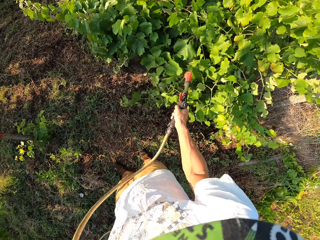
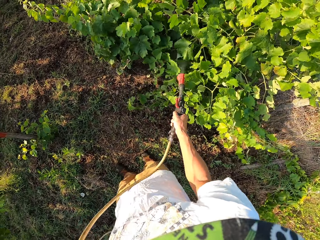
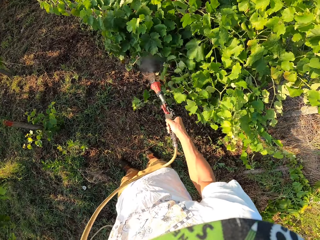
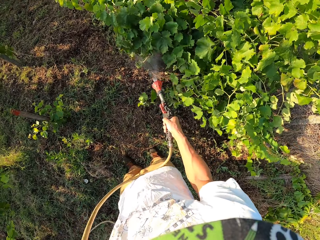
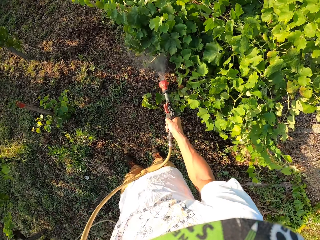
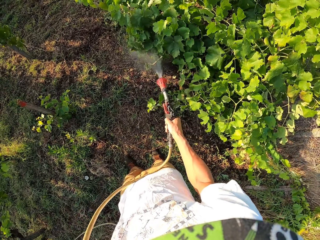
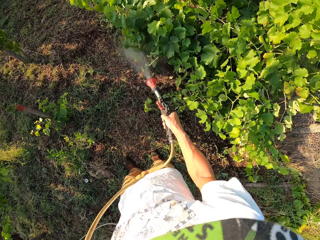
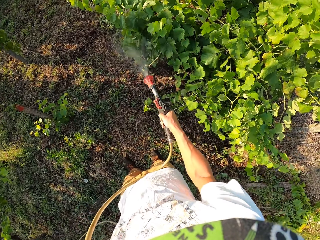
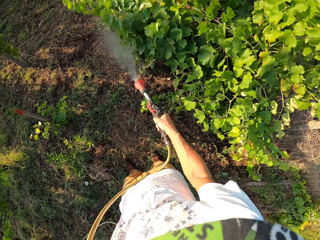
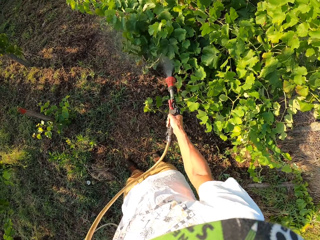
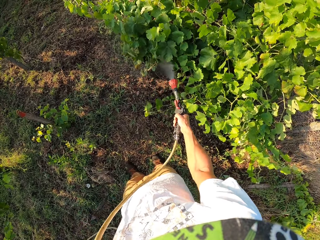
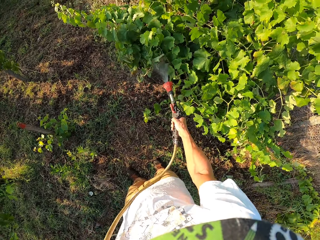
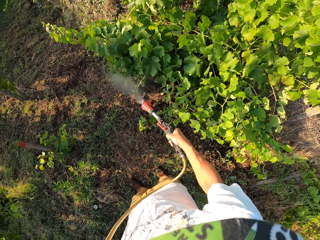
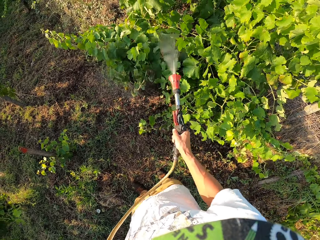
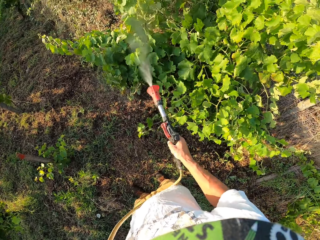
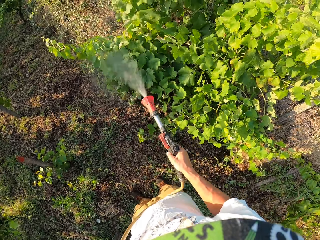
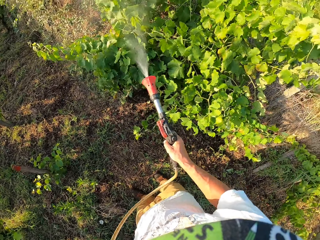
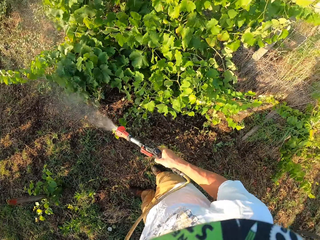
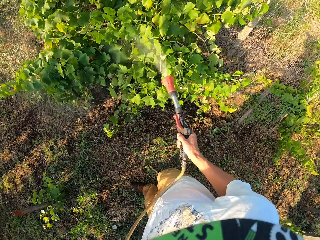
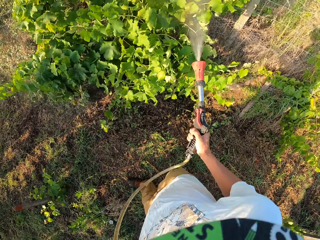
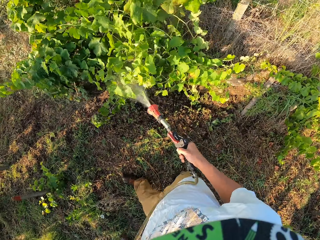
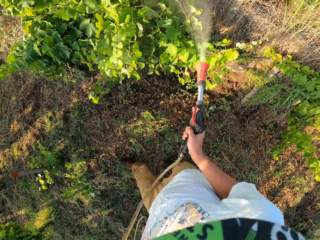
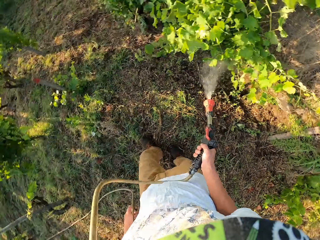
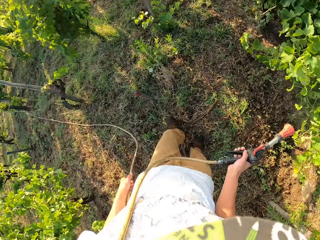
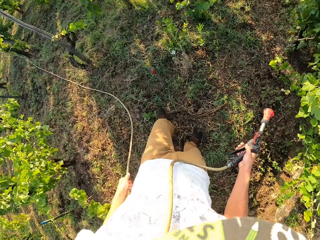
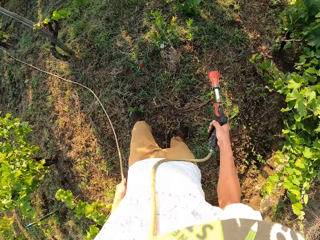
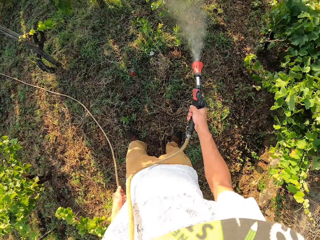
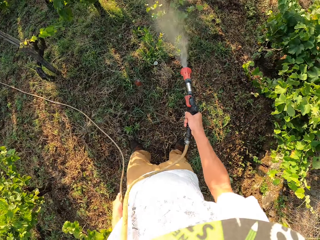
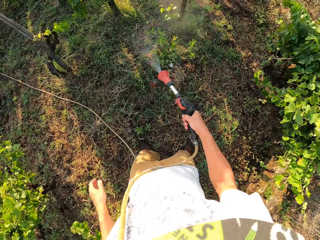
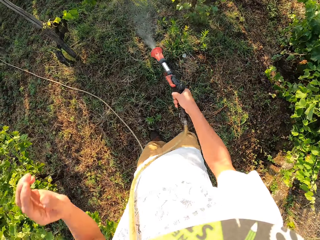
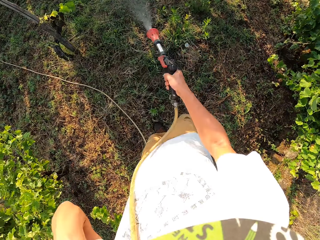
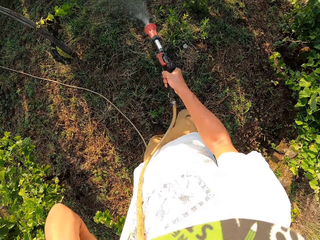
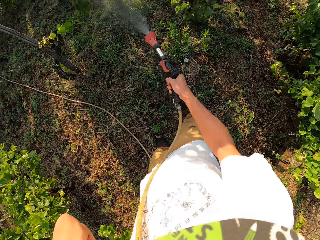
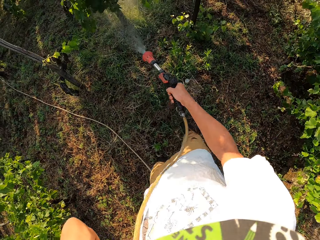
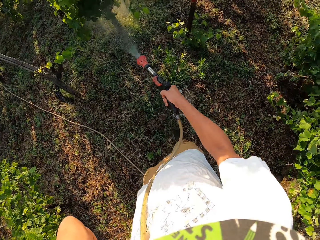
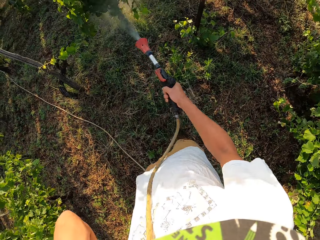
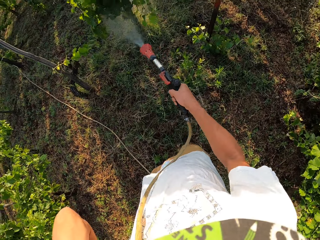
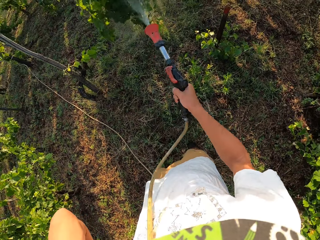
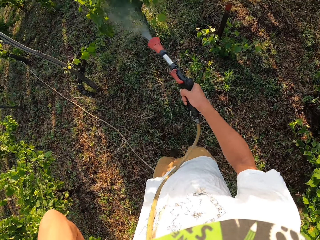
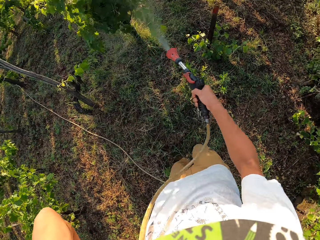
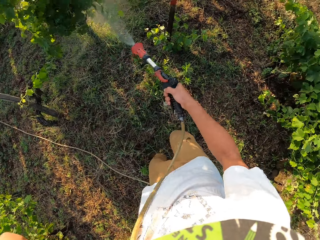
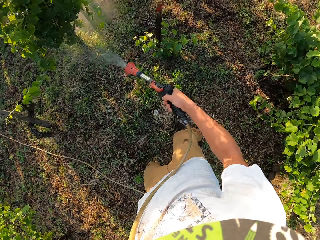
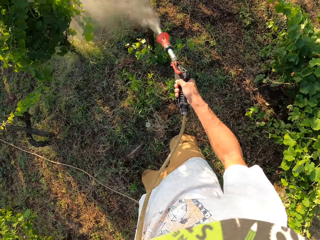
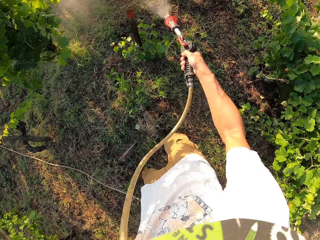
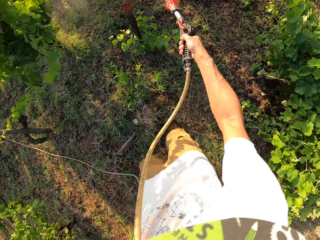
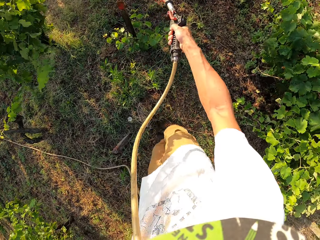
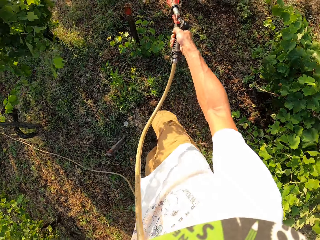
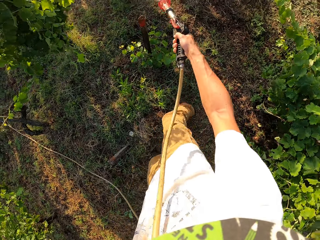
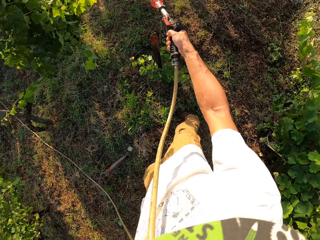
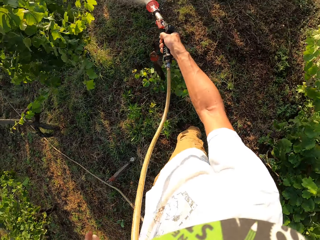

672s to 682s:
The camera wearer switches off the water spray gun. He holds the hose with his left hand. He switches on the water spray gun. He touches his head.

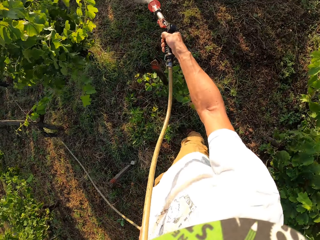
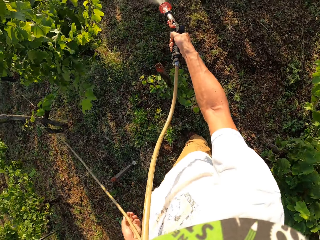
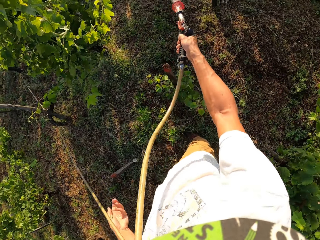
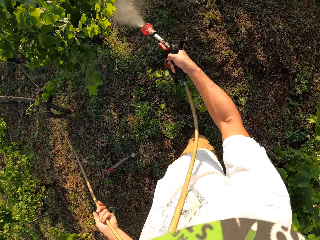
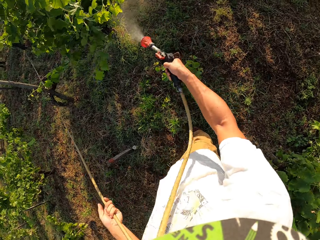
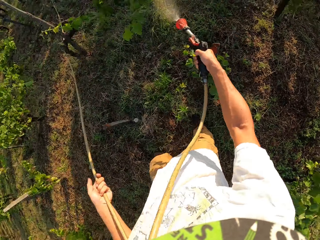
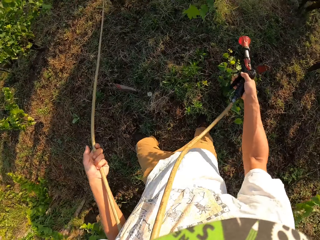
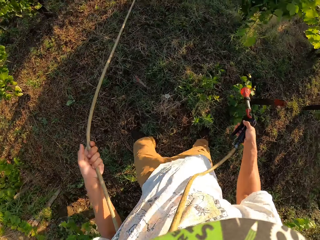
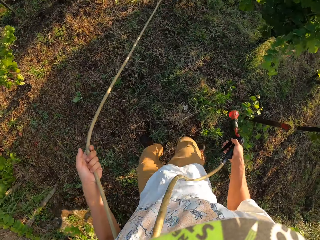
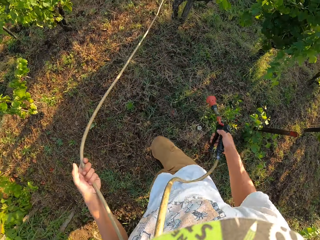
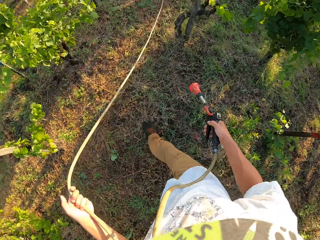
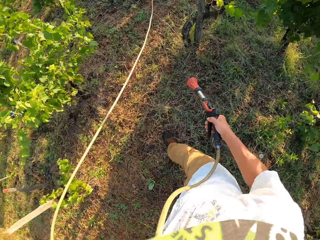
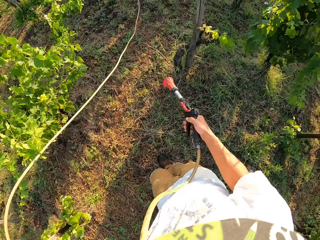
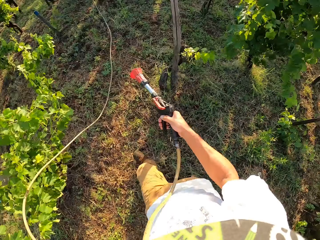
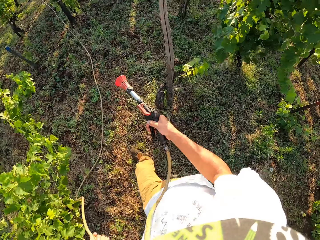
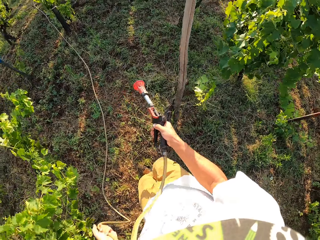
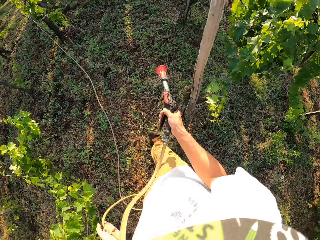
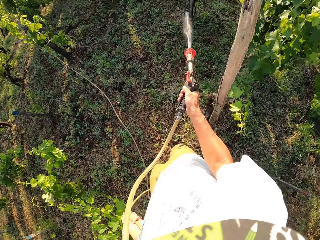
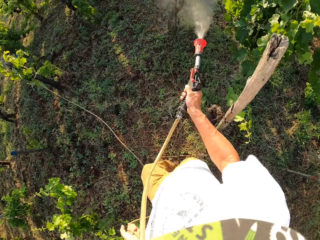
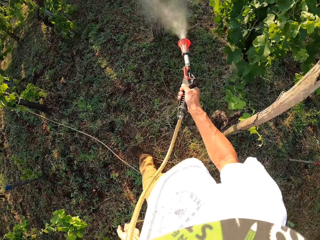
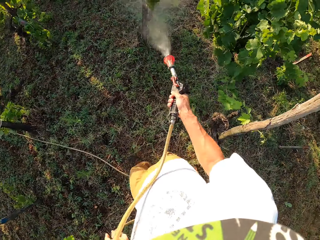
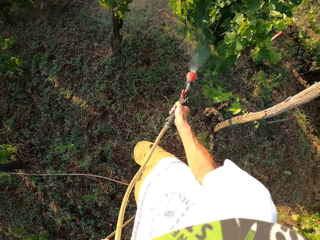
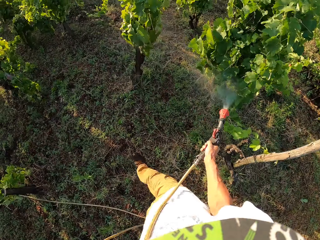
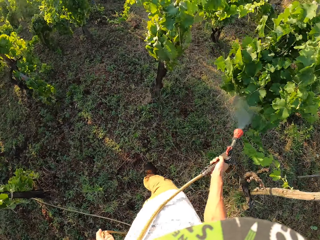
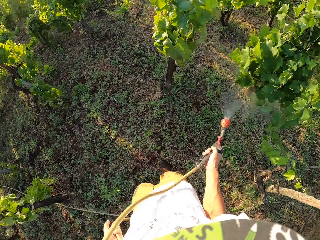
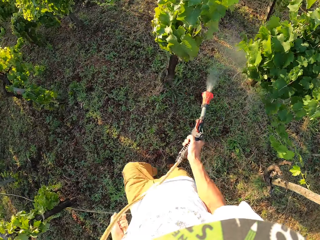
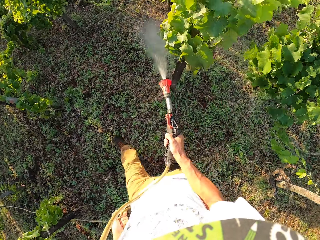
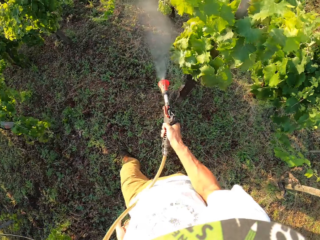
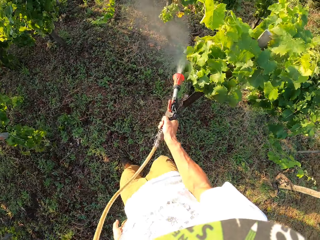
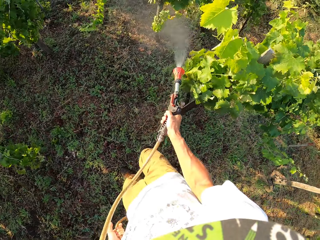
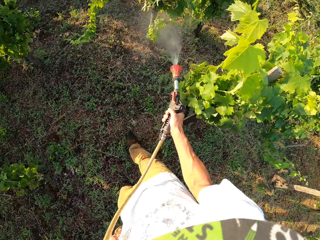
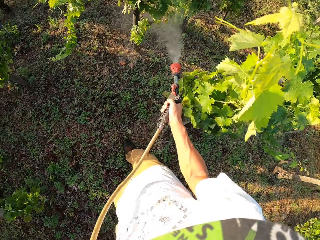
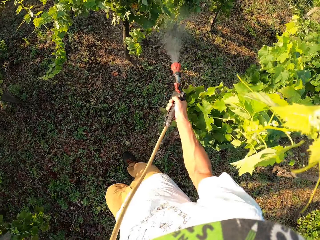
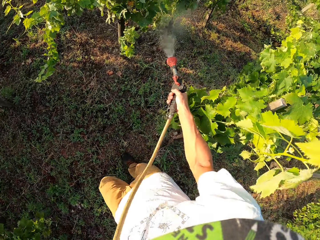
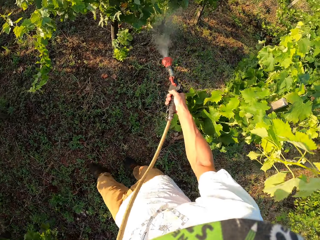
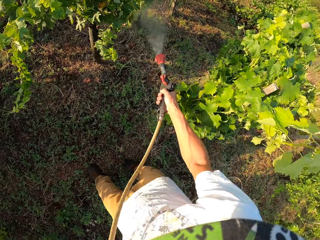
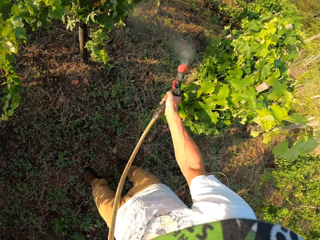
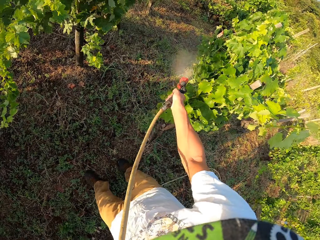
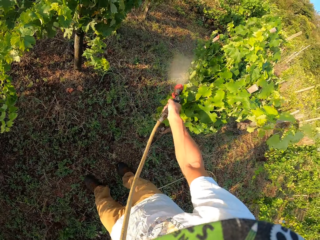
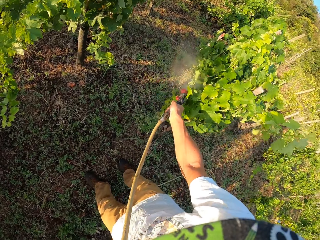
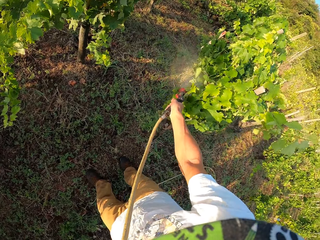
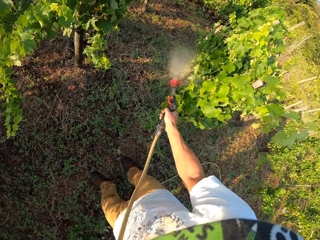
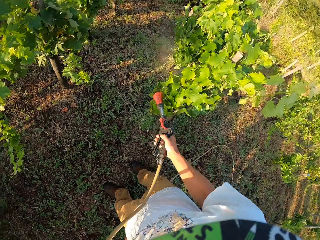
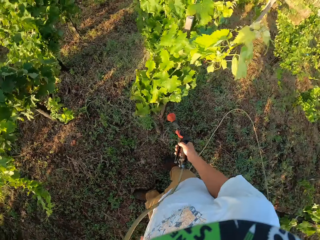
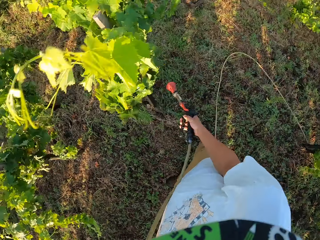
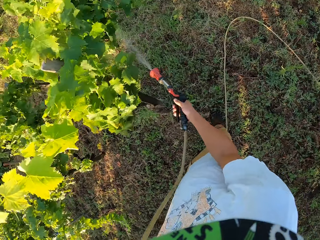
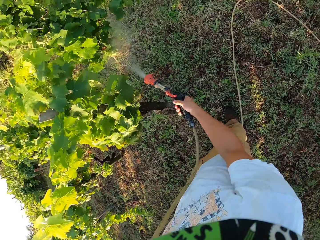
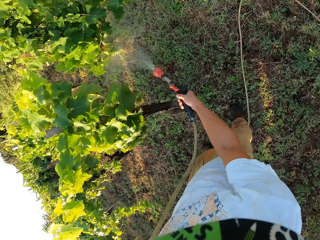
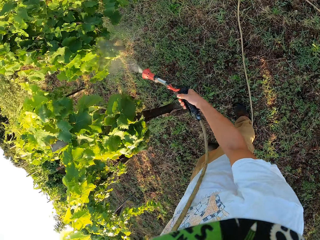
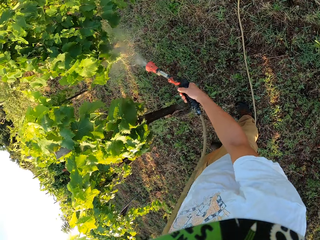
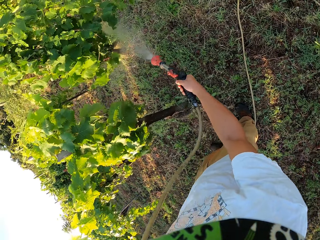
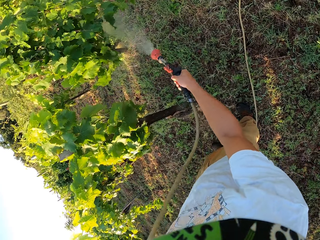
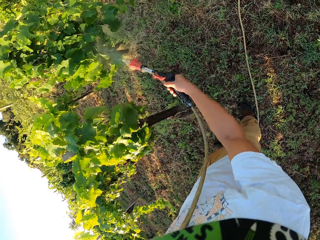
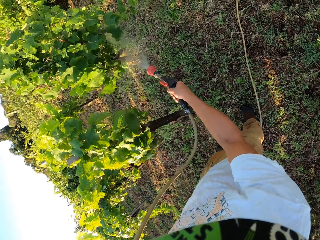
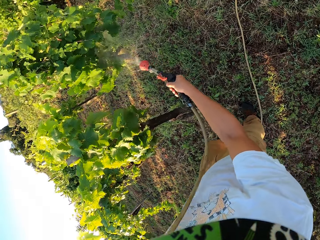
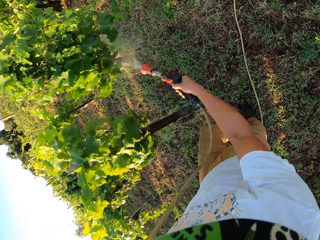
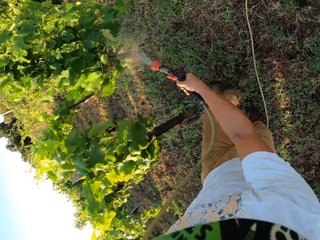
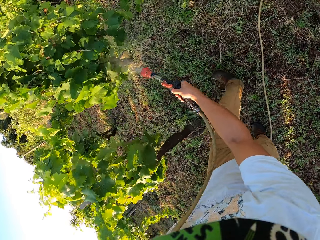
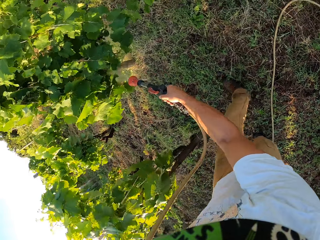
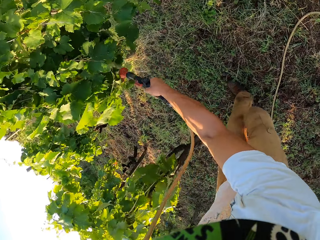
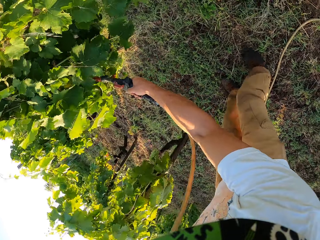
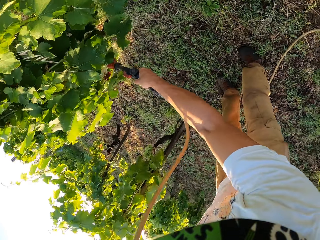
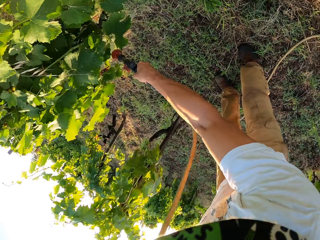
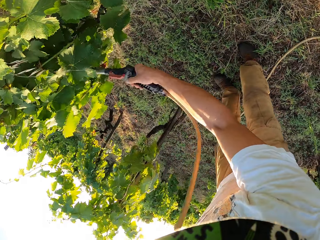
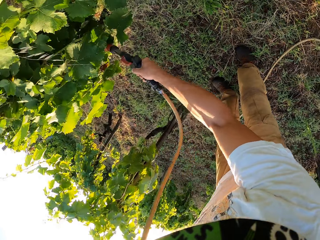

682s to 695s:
The camera wearer holds the hose with his left hand. He switches off the water spray gun. He walks around the garden. He pulls the hose forward with his left hand. He switches on the water spray gun. He switches off the water spray gun. He switches on the water spray gun.
